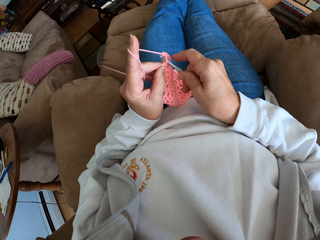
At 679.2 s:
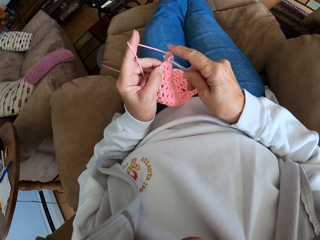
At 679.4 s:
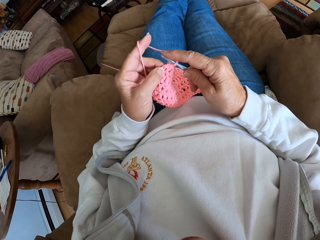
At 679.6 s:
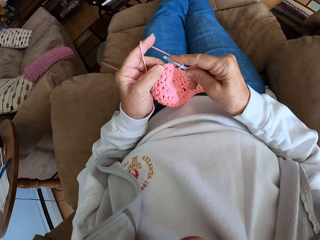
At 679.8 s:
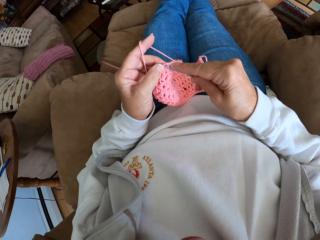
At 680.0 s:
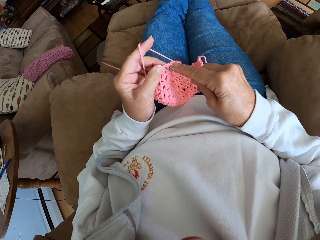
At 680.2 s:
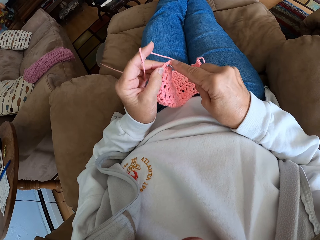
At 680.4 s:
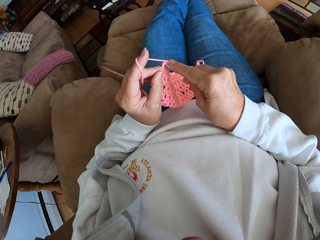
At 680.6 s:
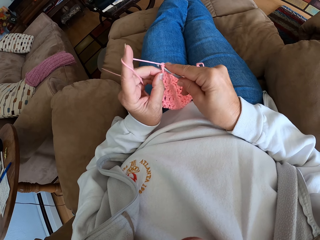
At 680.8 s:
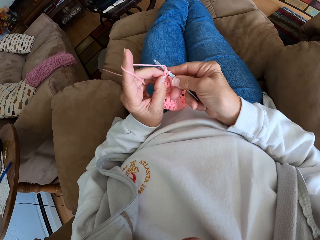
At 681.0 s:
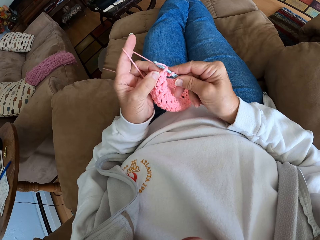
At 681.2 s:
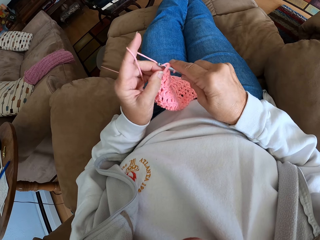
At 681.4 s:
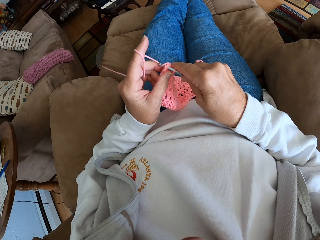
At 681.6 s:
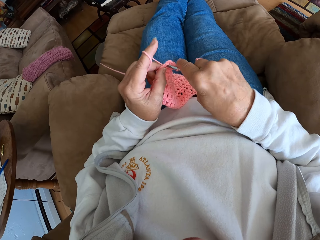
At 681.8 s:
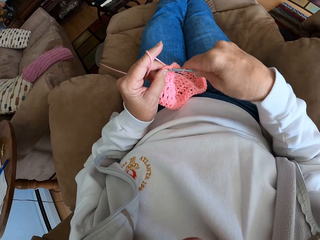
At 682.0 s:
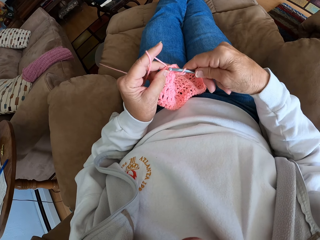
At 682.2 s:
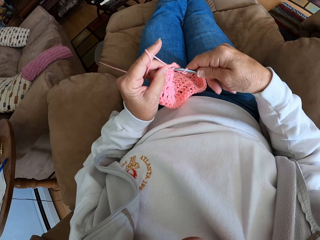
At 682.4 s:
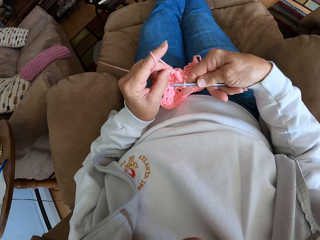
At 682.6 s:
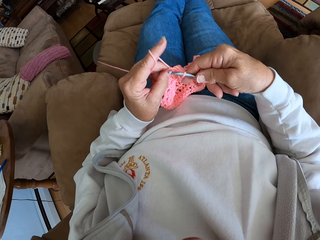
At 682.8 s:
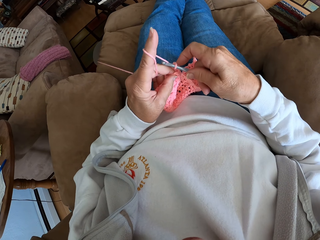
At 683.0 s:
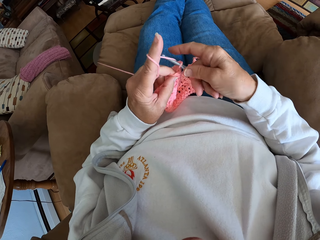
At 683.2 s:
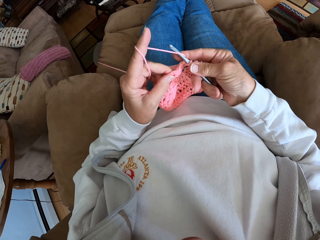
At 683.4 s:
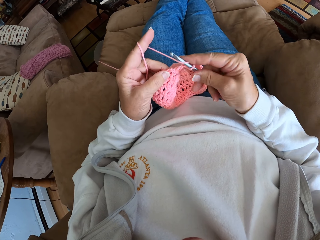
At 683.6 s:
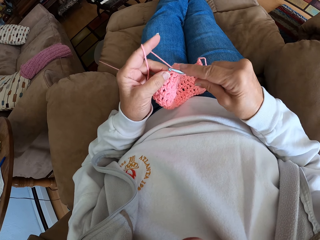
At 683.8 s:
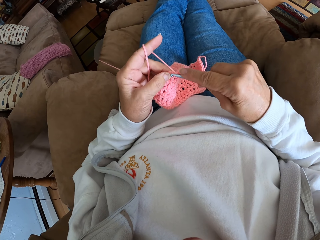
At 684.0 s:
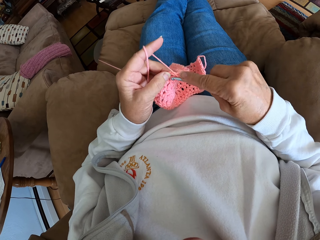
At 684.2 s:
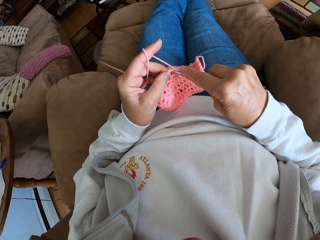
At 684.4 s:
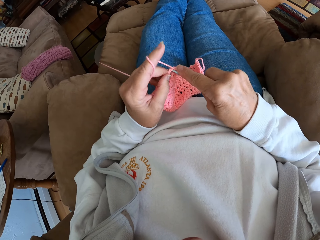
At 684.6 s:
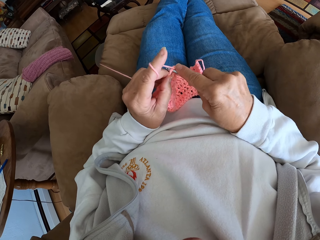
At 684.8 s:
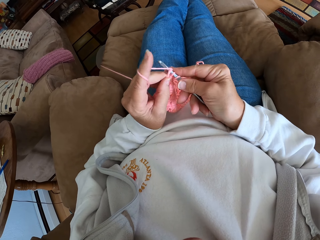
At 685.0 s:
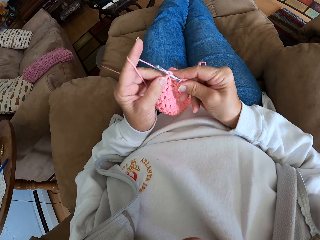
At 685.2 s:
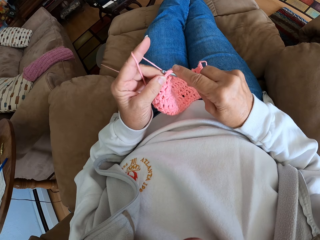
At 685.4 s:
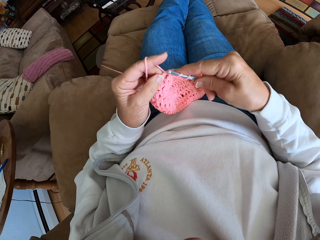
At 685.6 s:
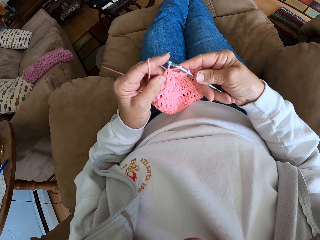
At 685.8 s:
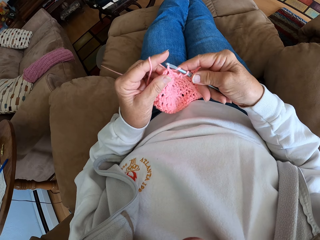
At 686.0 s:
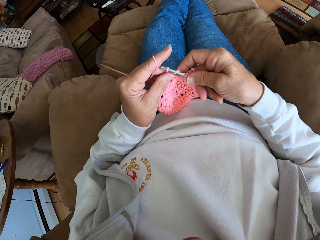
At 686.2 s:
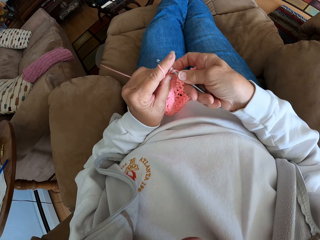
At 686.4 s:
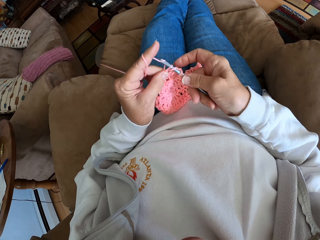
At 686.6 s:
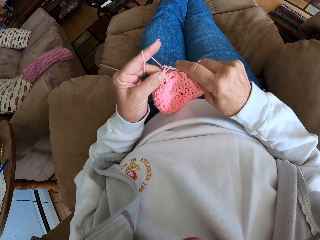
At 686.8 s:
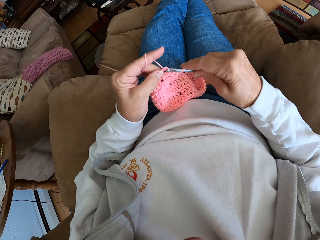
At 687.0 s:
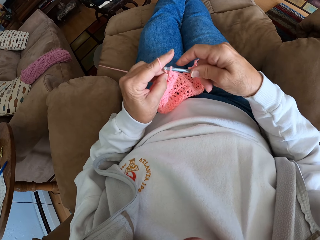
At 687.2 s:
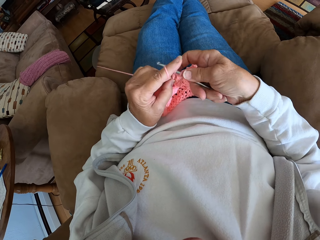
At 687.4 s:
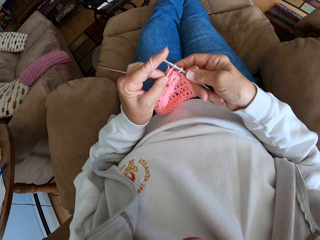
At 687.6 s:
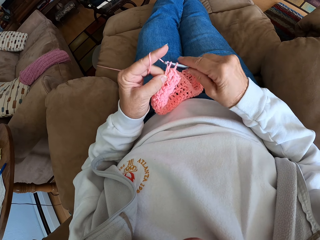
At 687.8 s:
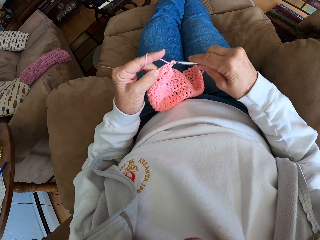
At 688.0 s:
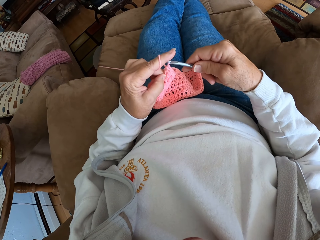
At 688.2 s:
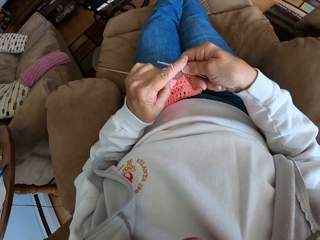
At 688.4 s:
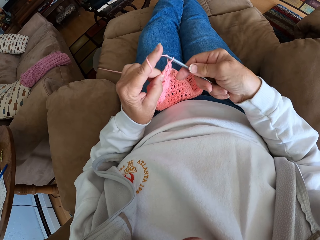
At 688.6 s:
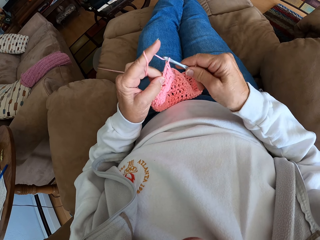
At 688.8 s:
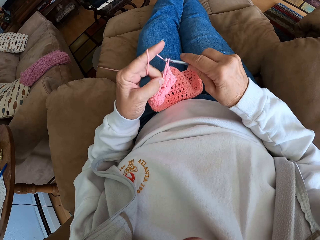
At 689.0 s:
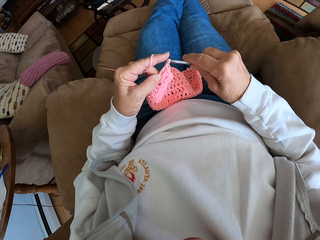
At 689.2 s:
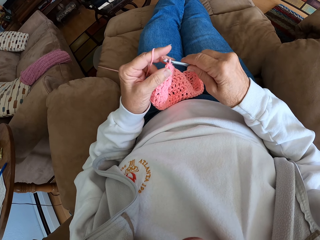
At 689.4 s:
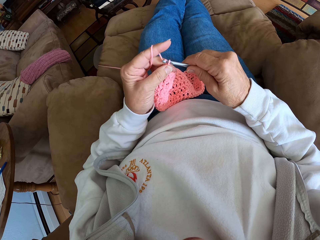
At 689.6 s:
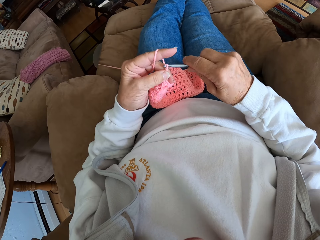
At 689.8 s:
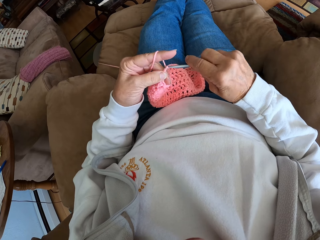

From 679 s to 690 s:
The camera wearer crochets with the yarn.

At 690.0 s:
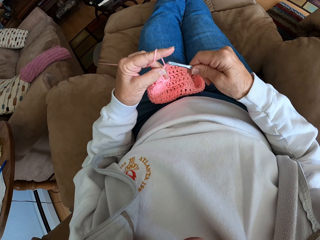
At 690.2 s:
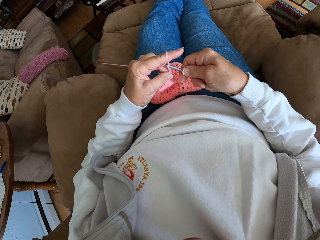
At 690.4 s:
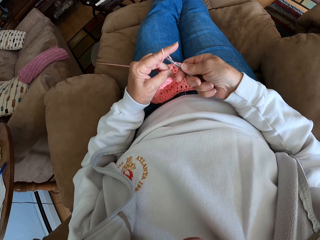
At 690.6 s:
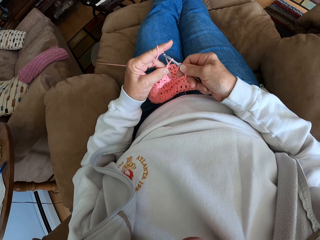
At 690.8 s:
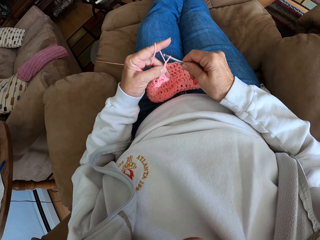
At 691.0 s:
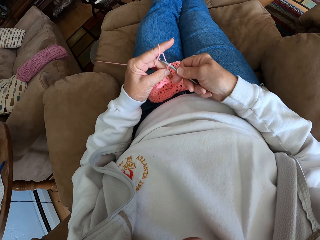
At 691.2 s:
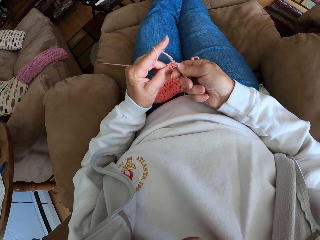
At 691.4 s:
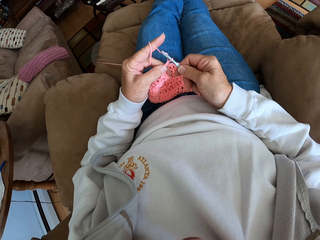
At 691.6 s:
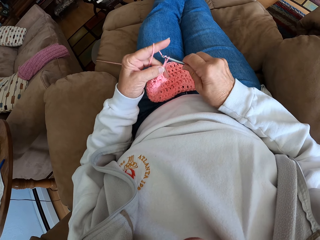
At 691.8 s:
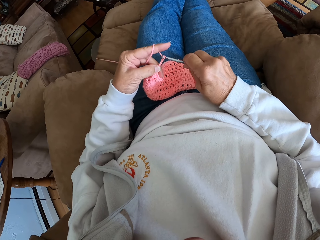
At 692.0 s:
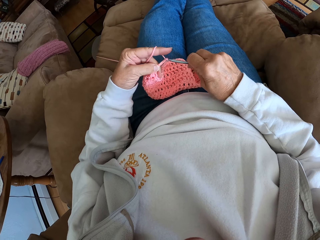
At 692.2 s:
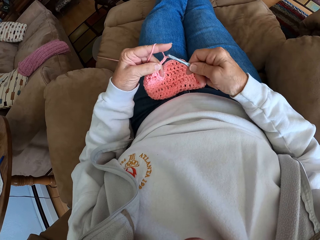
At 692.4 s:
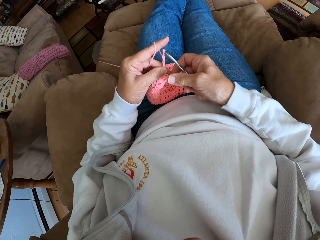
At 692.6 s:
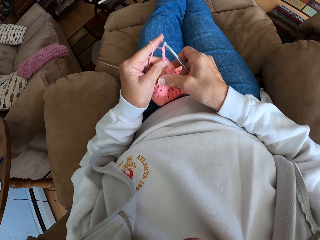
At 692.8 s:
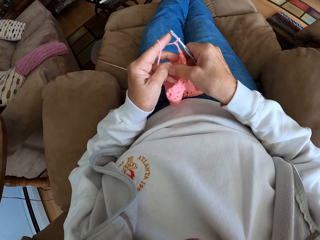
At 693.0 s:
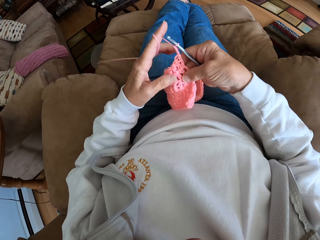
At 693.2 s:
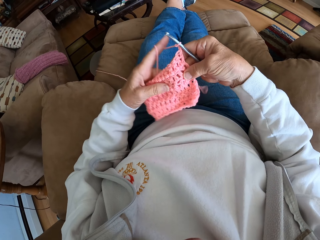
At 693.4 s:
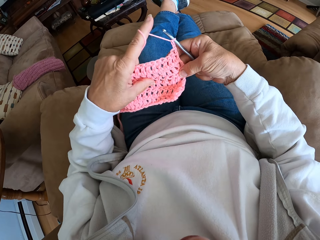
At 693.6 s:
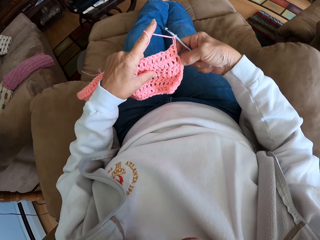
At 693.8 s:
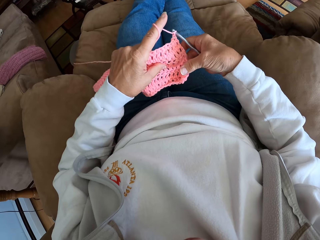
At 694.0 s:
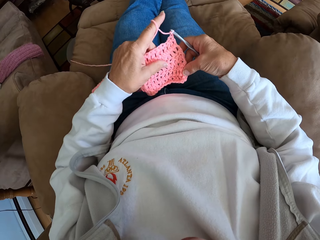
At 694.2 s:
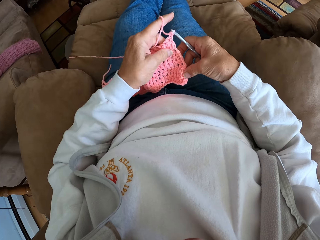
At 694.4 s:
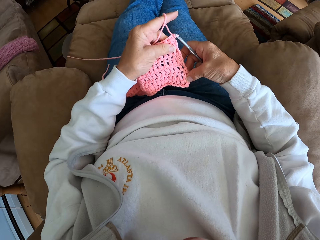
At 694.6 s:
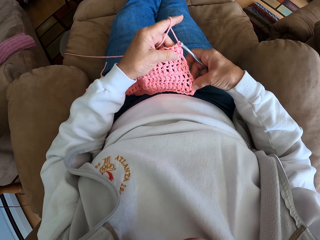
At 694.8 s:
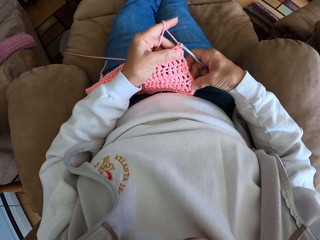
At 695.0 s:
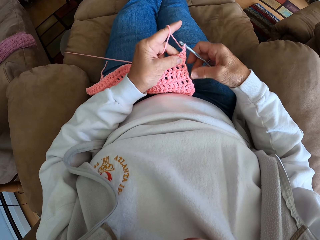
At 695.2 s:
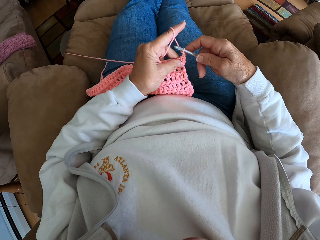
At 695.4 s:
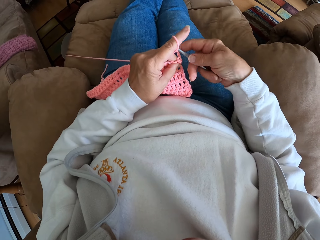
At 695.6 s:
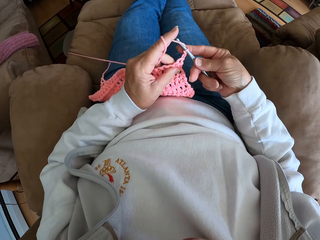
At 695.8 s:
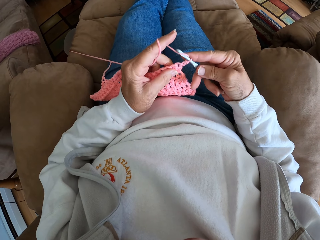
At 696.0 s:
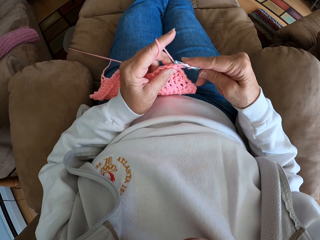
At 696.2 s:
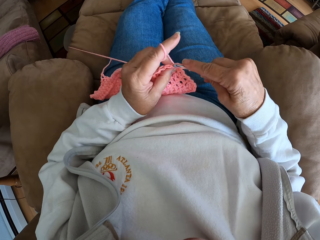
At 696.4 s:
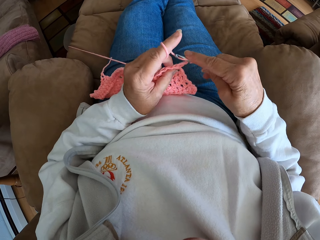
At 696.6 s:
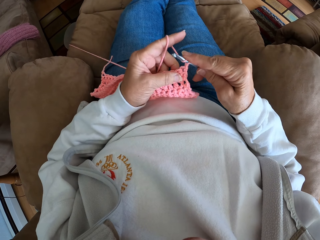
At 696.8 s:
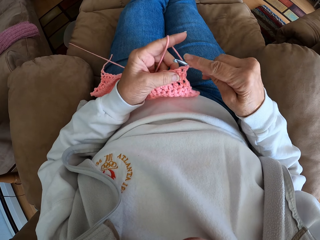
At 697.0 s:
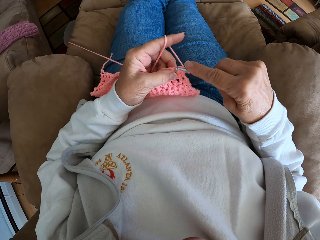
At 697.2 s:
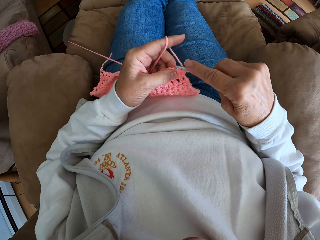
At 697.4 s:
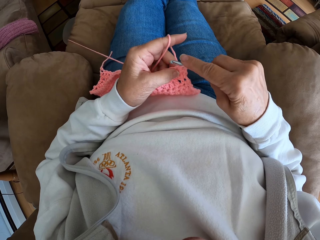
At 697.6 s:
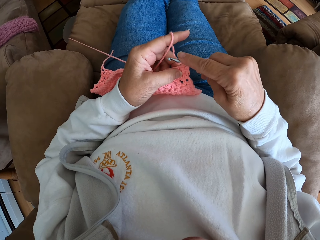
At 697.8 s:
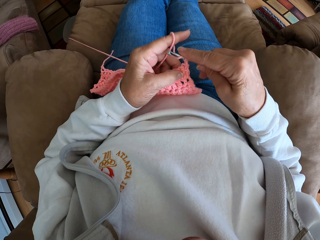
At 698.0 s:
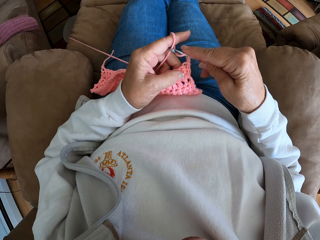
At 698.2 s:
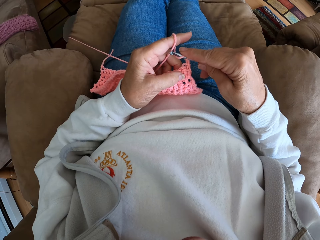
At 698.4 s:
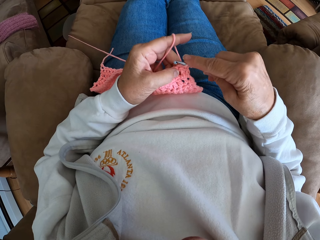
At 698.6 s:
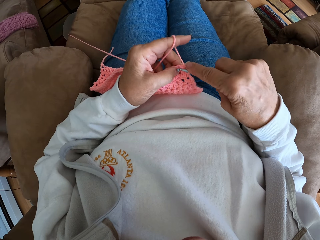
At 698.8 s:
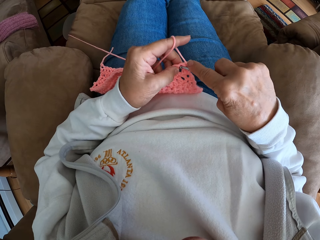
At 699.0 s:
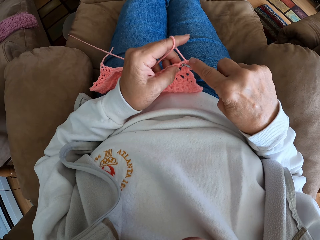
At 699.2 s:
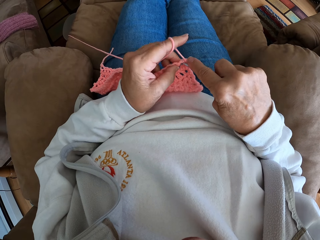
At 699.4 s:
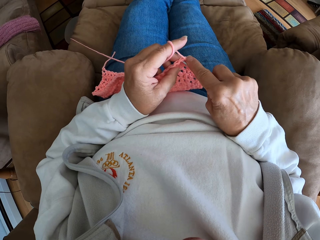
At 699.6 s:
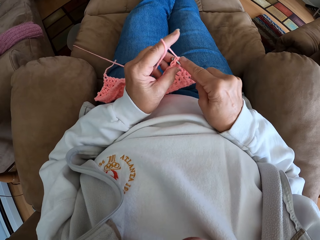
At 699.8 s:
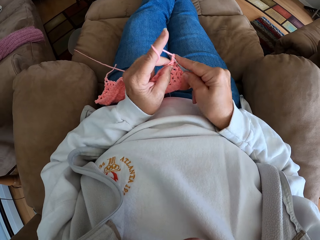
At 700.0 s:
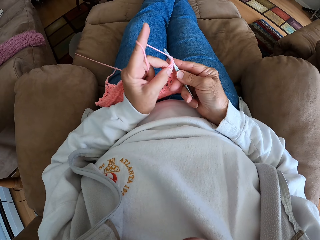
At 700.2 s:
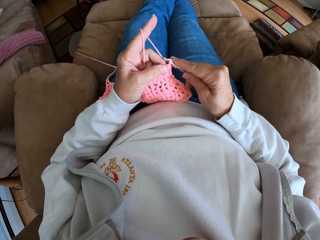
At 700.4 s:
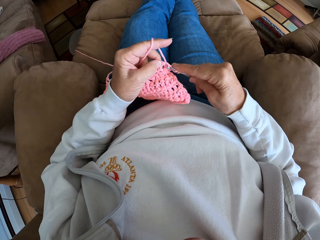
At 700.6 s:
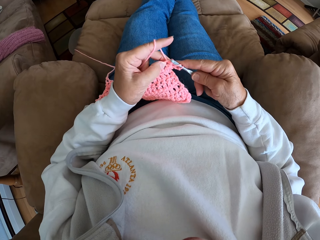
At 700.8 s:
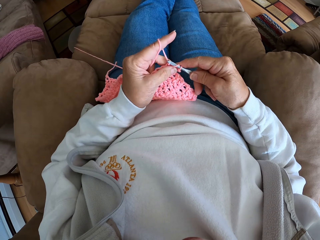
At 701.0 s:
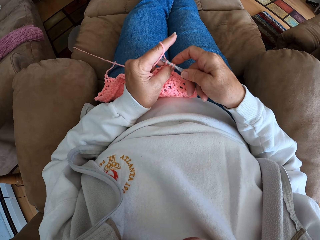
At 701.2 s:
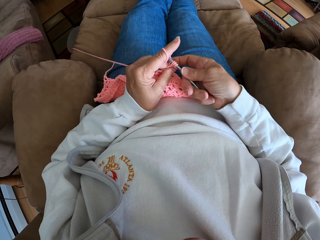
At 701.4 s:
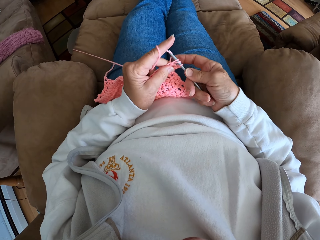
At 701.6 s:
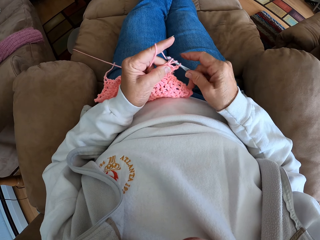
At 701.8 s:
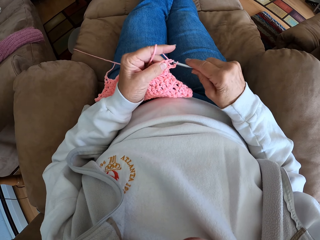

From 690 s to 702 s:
The camera wearer inspects the cloth. They turn the pink crocheted fabric. They knit the cloth with a crochet hook.
